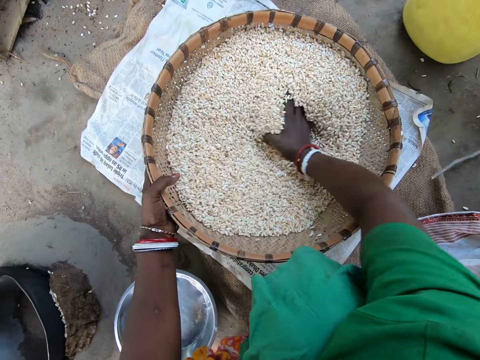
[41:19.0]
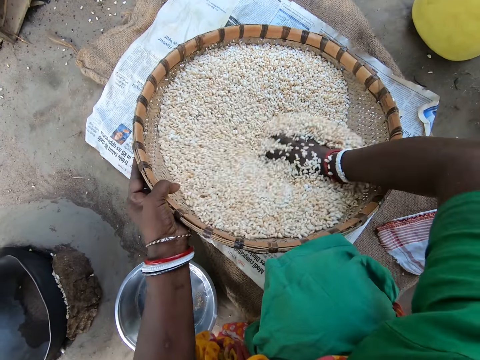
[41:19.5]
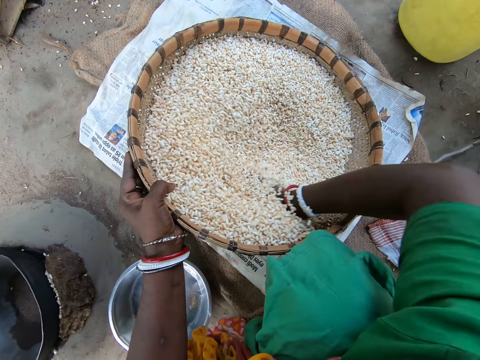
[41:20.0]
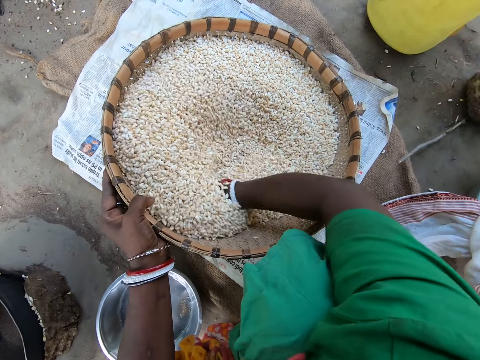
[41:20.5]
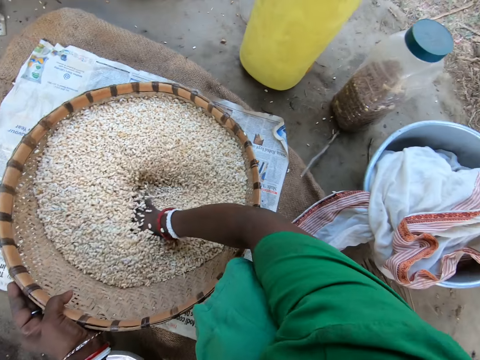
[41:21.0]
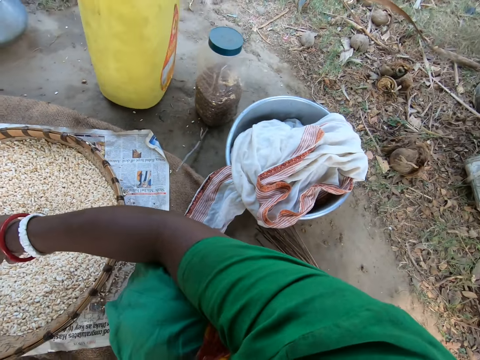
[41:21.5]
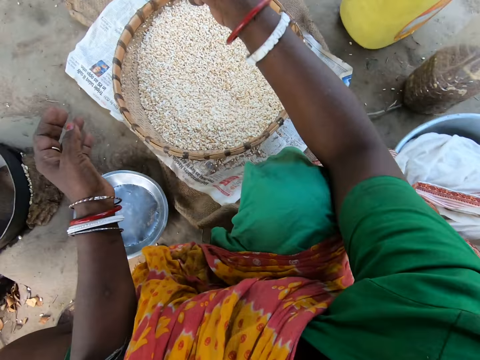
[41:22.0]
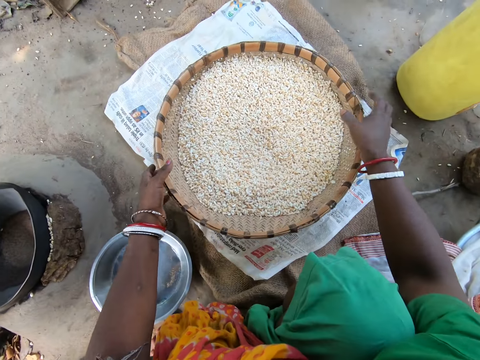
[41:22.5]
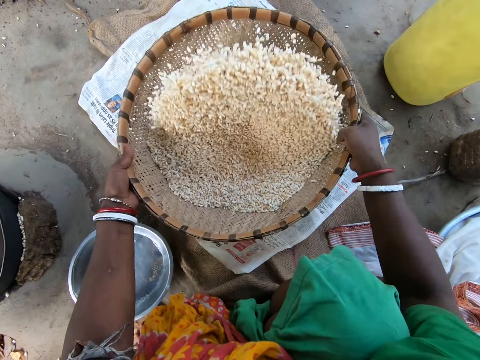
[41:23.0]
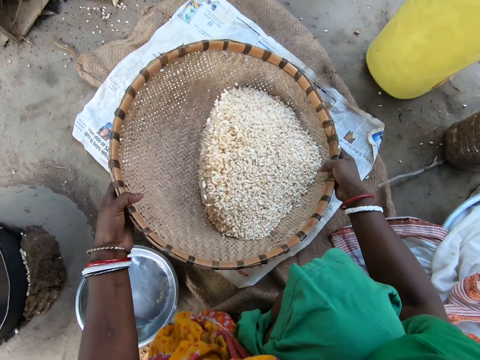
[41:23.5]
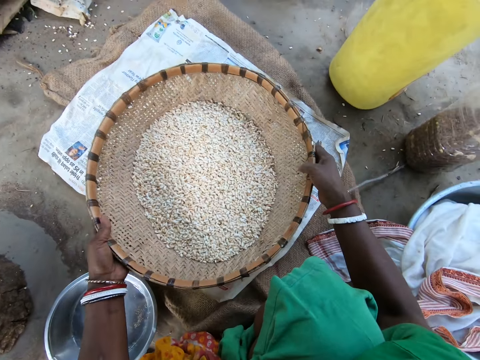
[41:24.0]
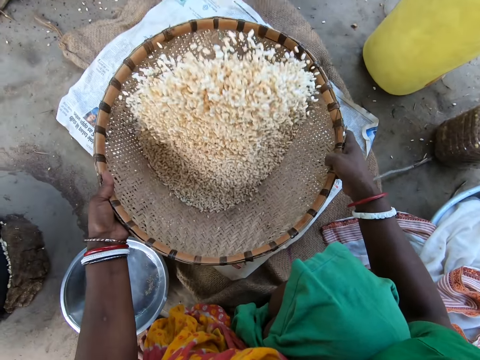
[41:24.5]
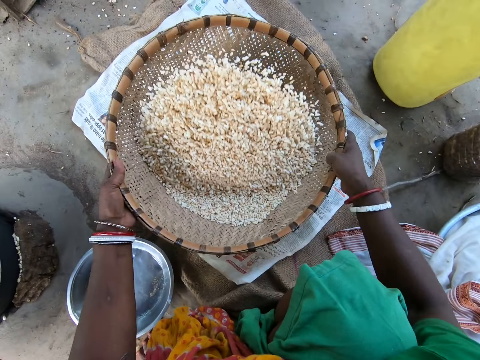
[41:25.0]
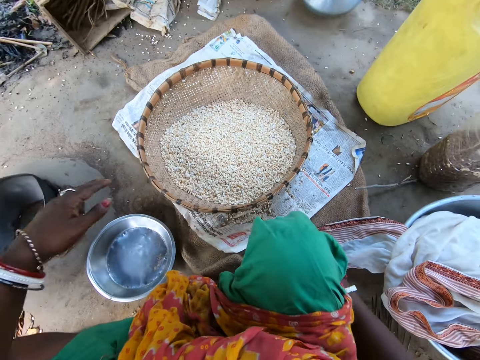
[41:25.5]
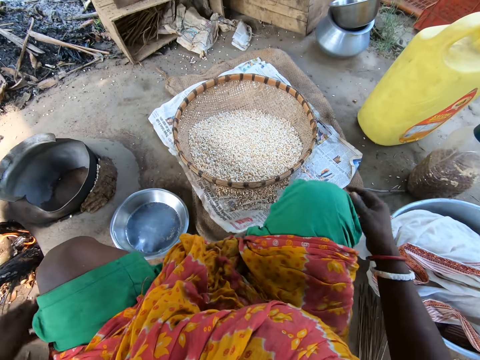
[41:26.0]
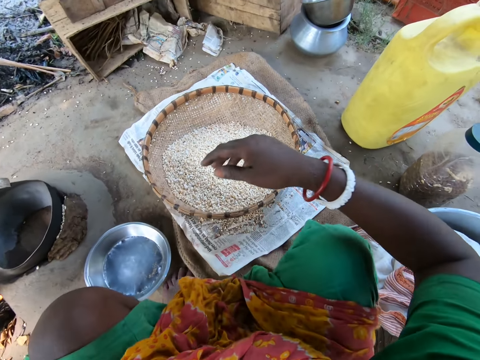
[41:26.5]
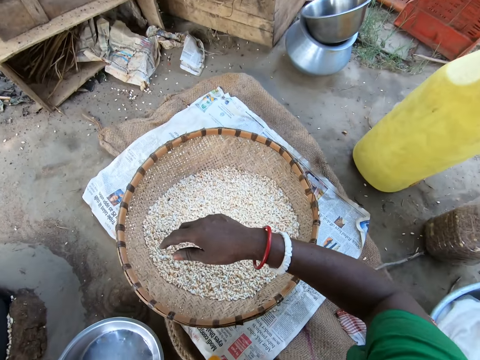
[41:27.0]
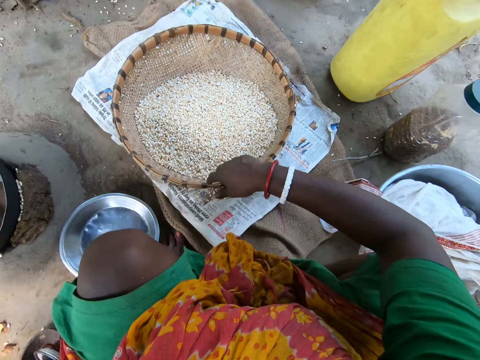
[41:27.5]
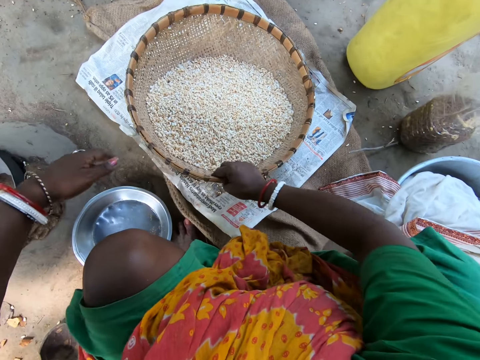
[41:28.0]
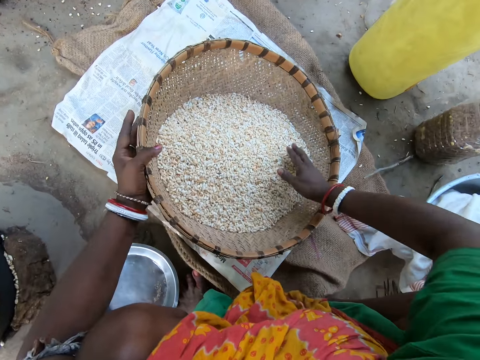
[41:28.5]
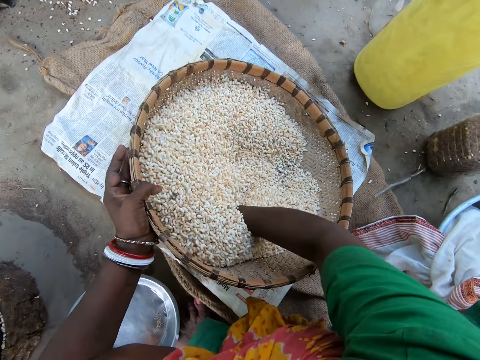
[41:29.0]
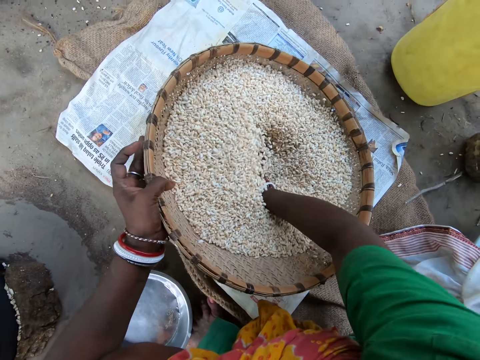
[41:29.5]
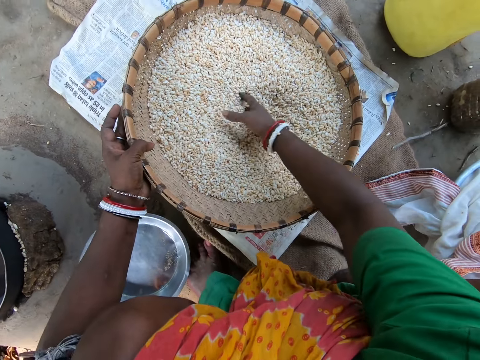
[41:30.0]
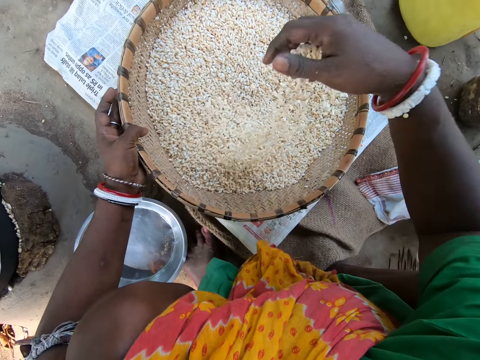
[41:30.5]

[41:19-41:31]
The camera wearer fidgets. They winnow chaff from grain with the winnowing basket. They place the winnowing basket on the ground. They move the stool forward. They winnow the chaffs from the grain with hands.

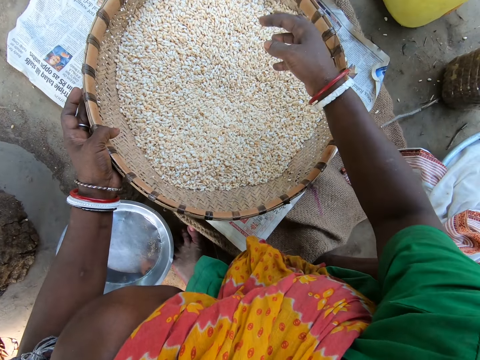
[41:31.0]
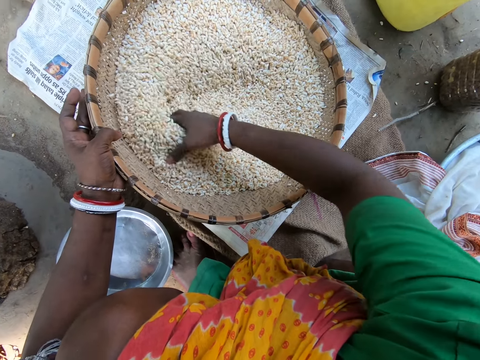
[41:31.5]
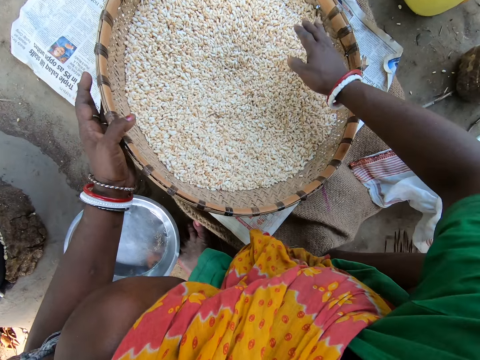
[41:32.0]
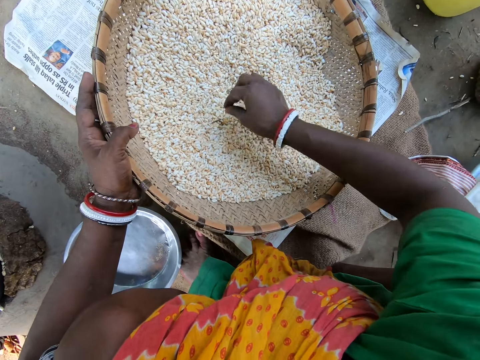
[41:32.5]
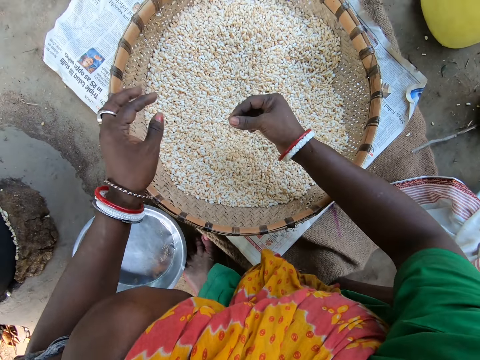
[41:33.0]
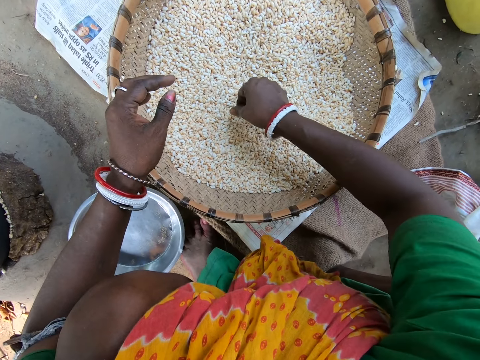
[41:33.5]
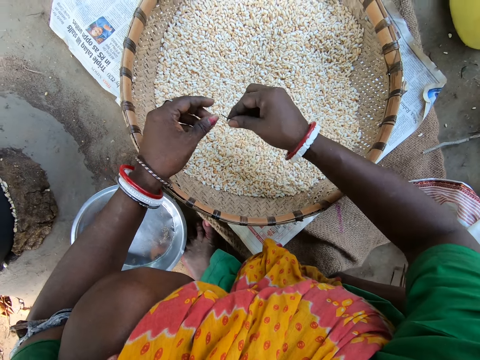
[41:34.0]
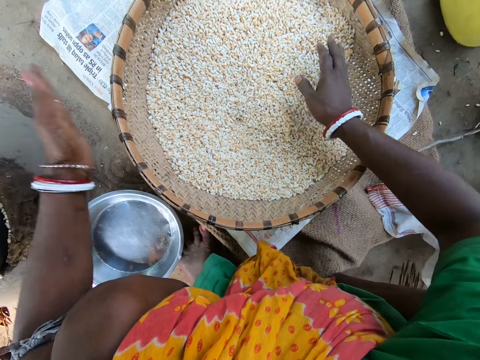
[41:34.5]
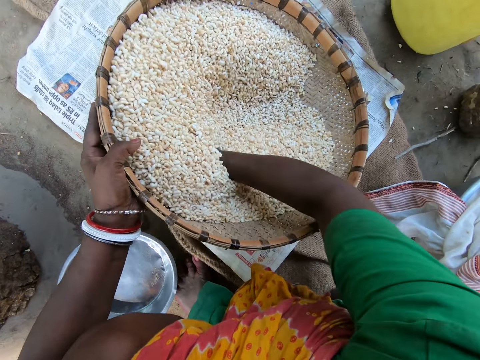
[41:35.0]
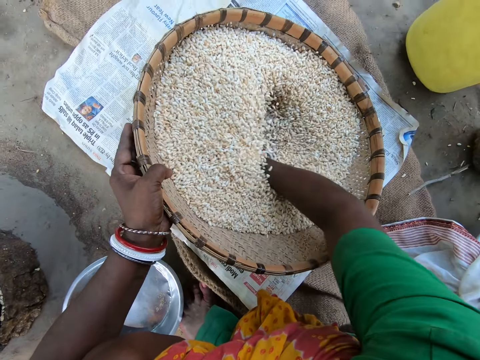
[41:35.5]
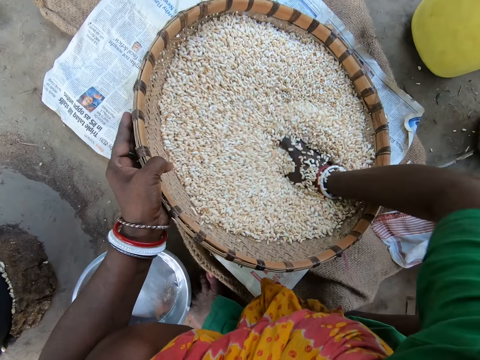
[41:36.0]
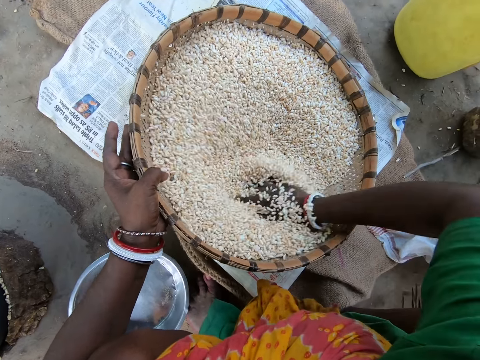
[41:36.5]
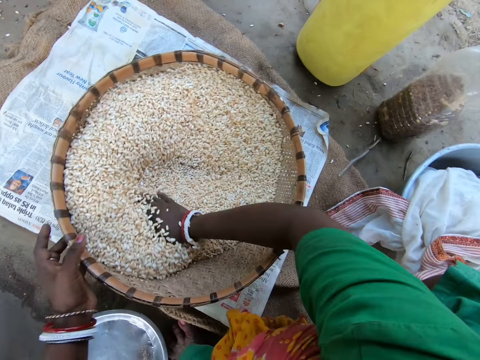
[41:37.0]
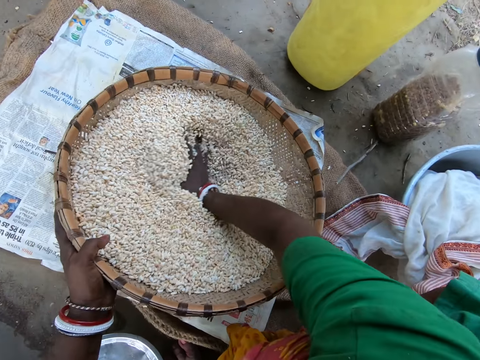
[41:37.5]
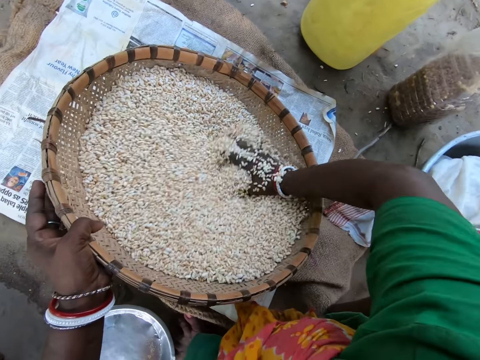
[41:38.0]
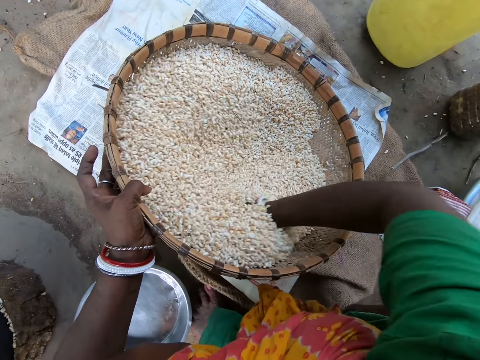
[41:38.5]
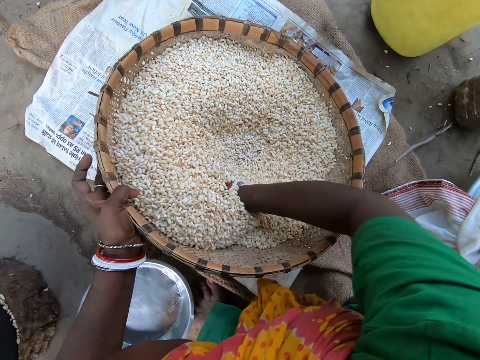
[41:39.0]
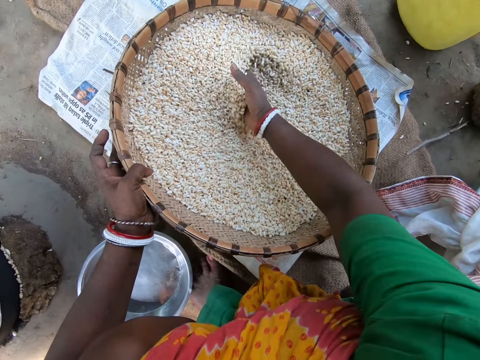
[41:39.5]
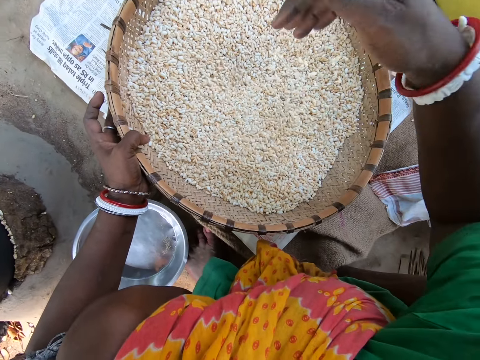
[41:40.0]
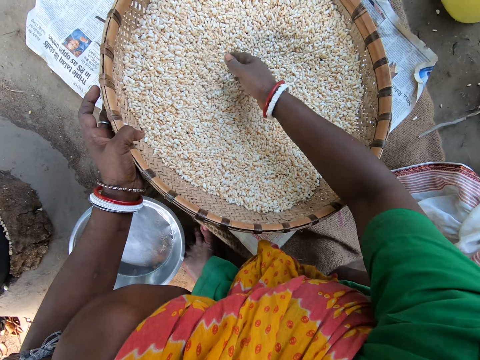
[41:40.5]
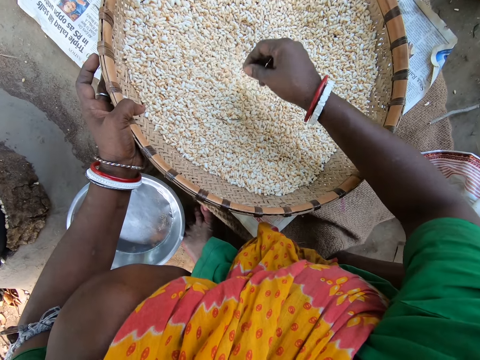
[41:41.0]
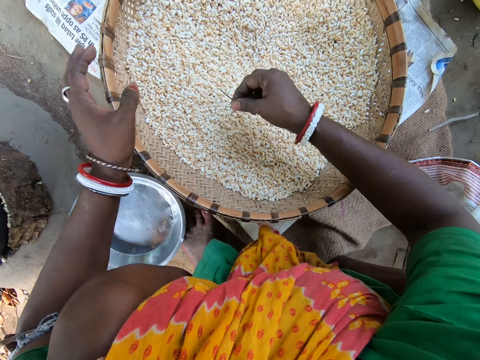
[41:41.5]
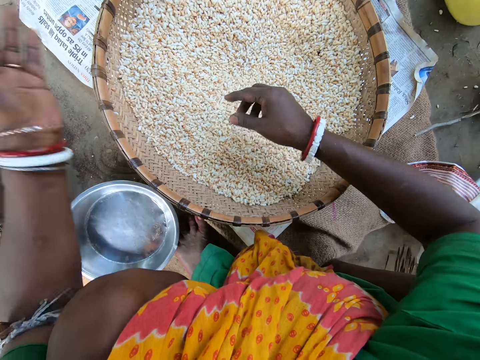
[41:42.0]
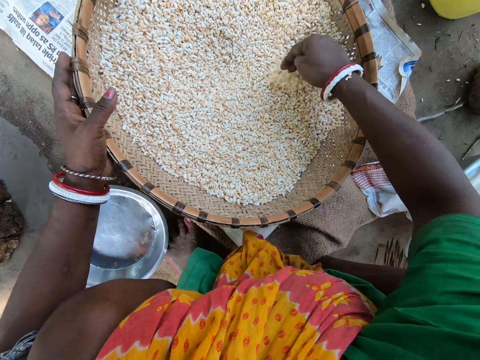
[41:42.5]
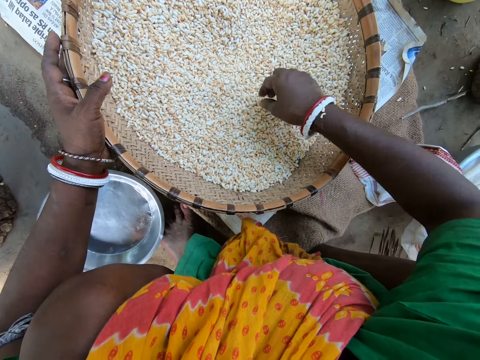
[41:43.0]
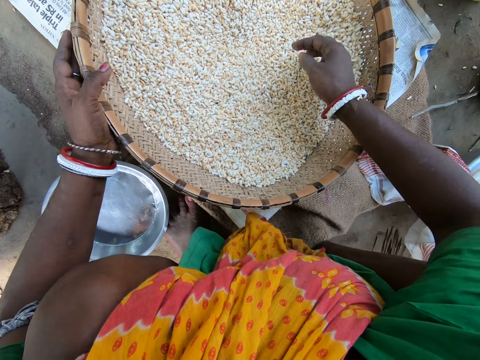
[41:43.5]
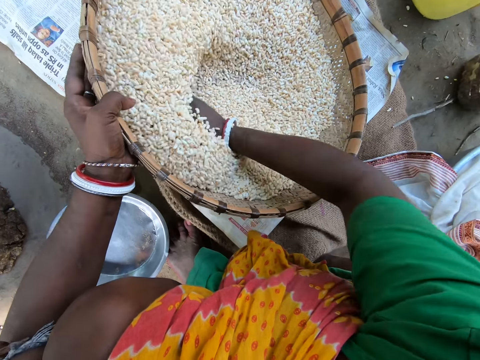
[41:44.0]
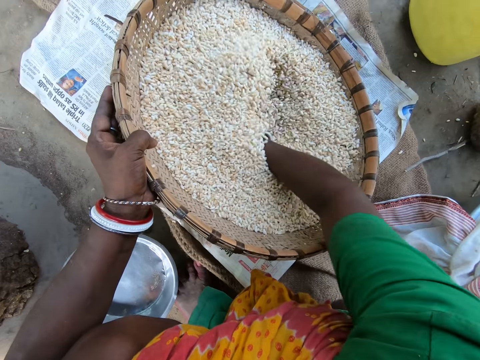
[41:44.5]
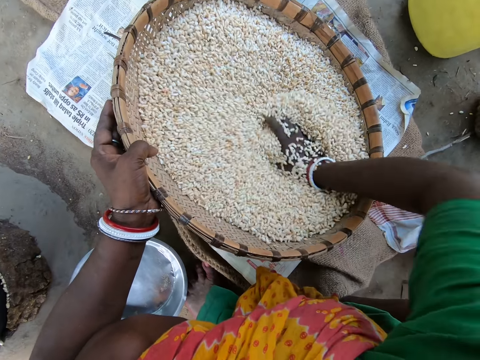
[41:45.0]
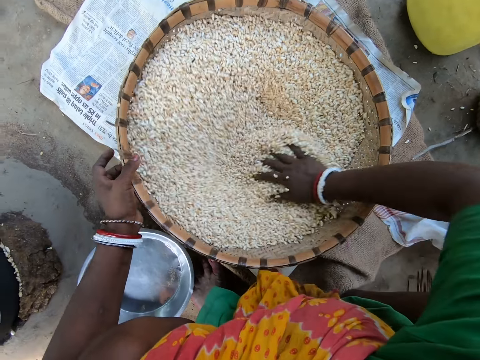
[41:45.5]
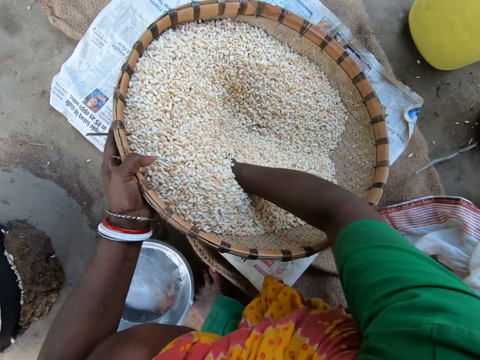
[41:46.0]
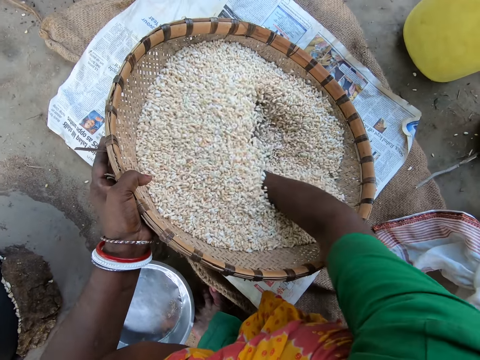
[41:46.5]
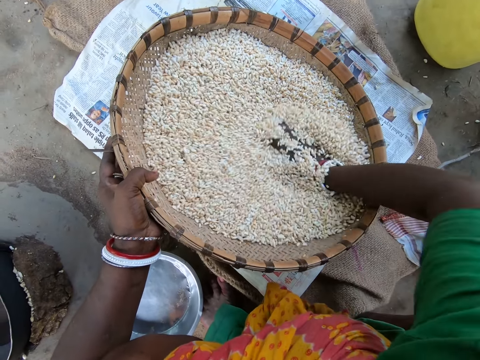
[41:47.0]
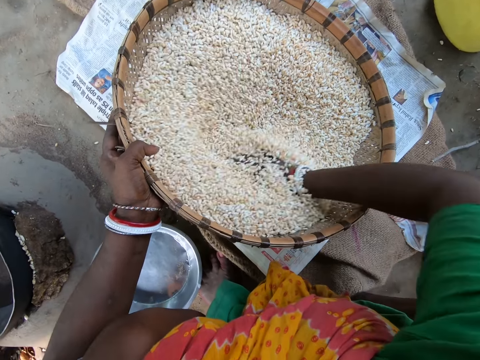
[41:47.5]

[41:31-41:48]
The camera wearer removes chaff from the grains. They winnow the chaffs from the grain with hands. They remove the chaff from the grain. They move the chaff. They winnow the chaffs from the grain with hands.
